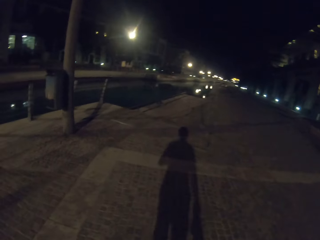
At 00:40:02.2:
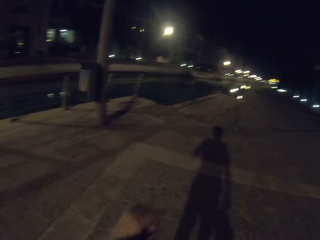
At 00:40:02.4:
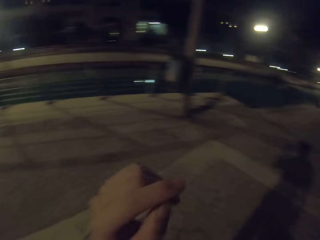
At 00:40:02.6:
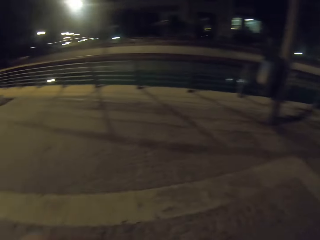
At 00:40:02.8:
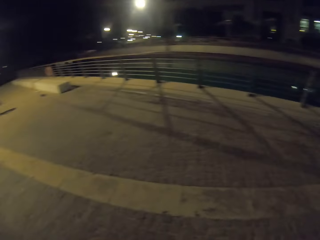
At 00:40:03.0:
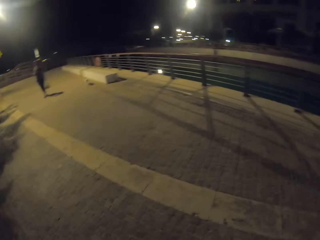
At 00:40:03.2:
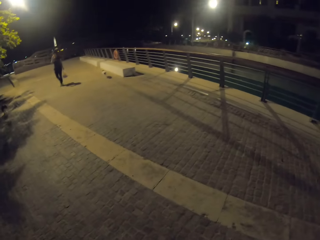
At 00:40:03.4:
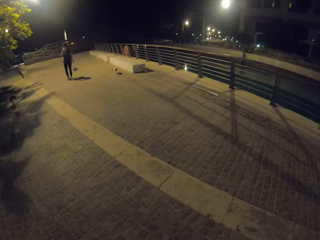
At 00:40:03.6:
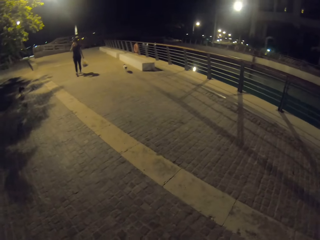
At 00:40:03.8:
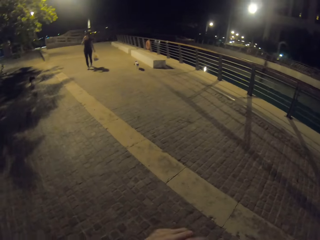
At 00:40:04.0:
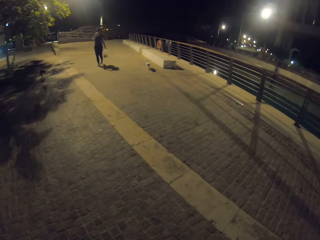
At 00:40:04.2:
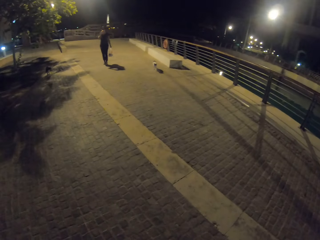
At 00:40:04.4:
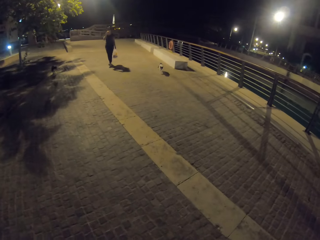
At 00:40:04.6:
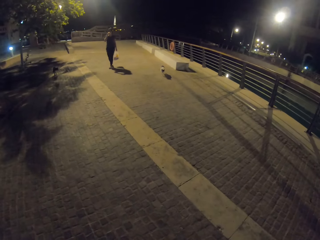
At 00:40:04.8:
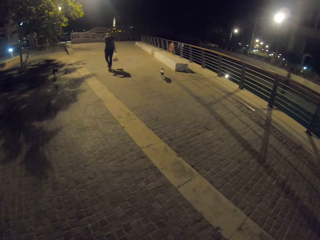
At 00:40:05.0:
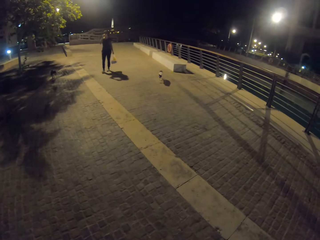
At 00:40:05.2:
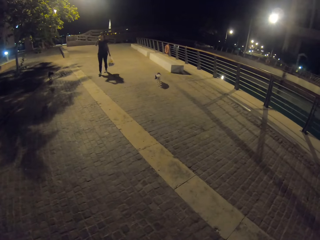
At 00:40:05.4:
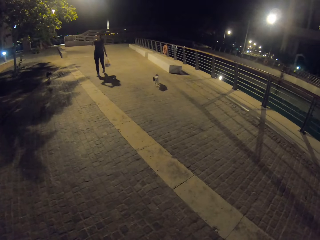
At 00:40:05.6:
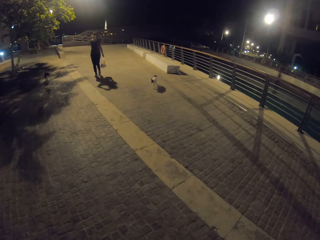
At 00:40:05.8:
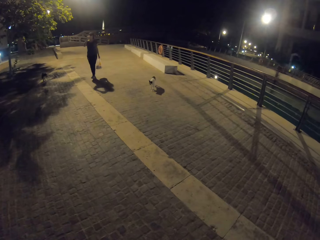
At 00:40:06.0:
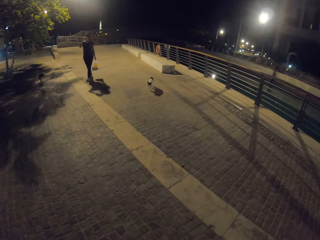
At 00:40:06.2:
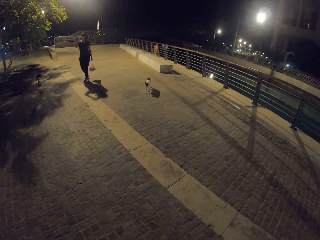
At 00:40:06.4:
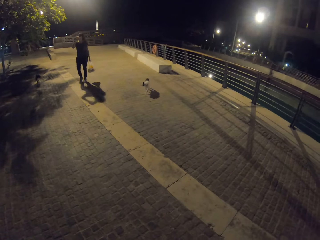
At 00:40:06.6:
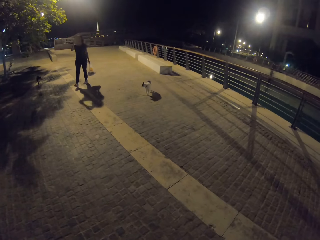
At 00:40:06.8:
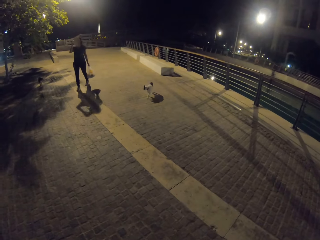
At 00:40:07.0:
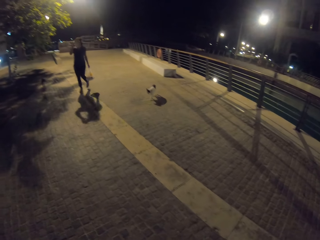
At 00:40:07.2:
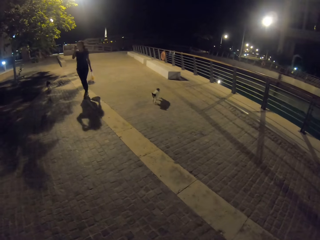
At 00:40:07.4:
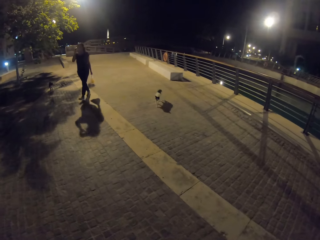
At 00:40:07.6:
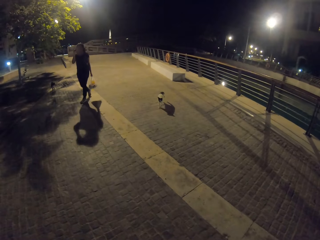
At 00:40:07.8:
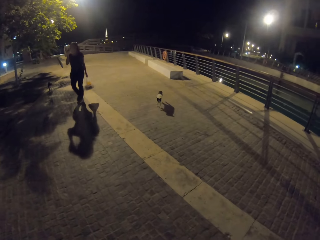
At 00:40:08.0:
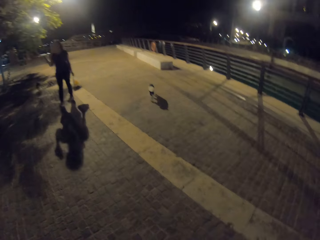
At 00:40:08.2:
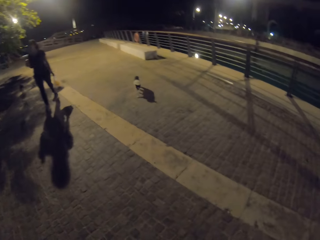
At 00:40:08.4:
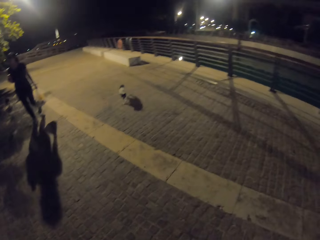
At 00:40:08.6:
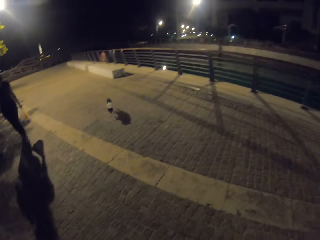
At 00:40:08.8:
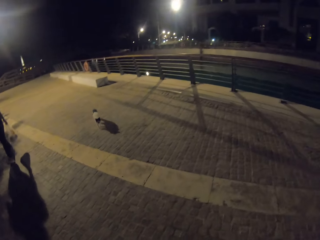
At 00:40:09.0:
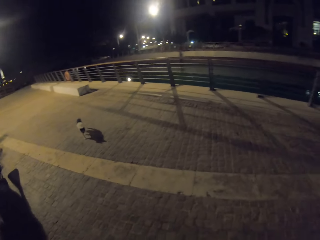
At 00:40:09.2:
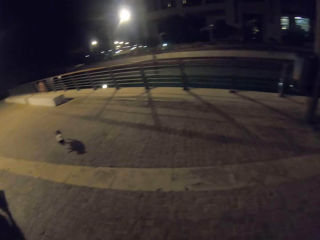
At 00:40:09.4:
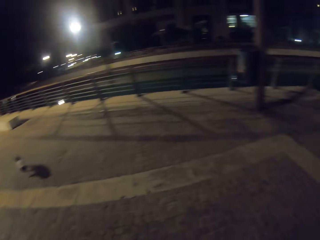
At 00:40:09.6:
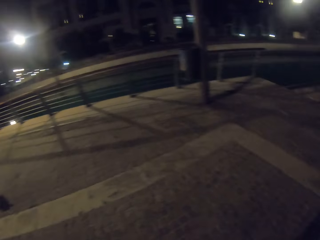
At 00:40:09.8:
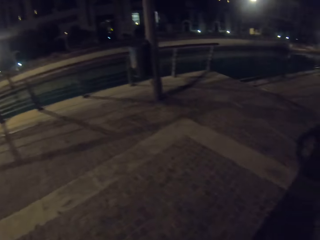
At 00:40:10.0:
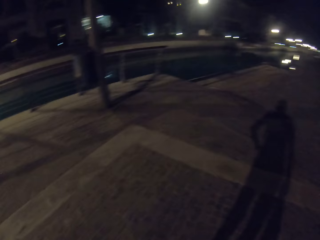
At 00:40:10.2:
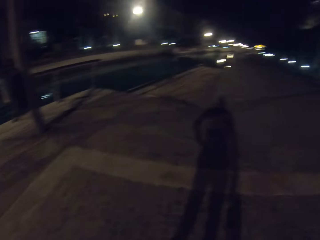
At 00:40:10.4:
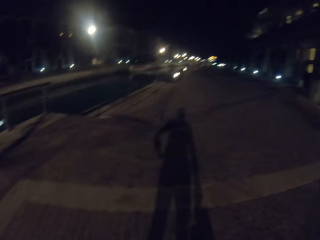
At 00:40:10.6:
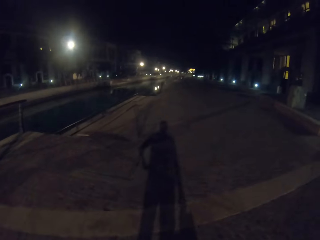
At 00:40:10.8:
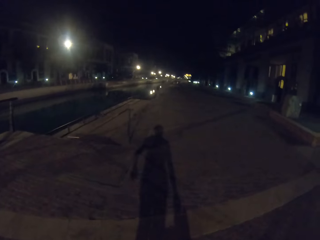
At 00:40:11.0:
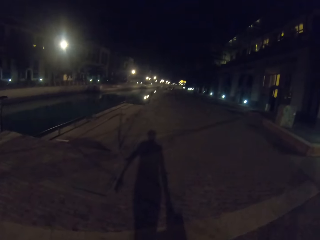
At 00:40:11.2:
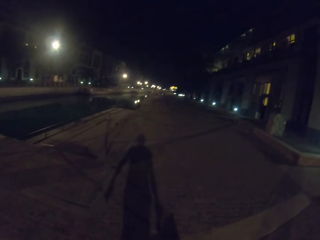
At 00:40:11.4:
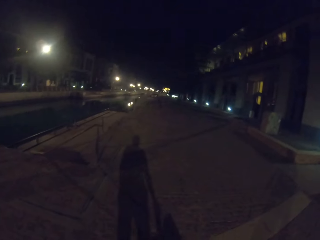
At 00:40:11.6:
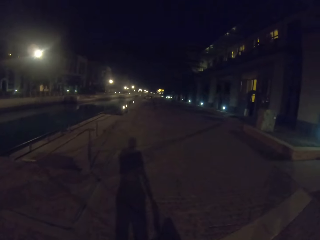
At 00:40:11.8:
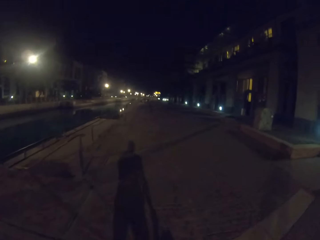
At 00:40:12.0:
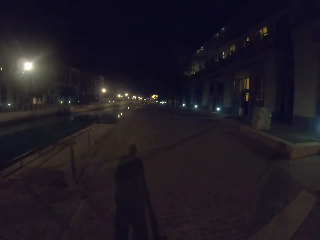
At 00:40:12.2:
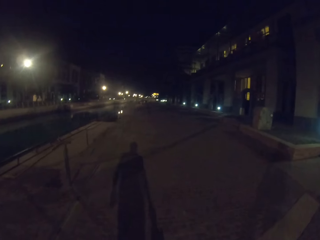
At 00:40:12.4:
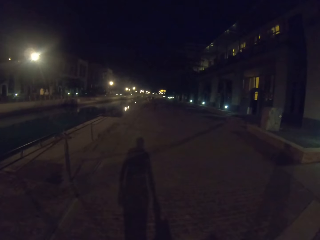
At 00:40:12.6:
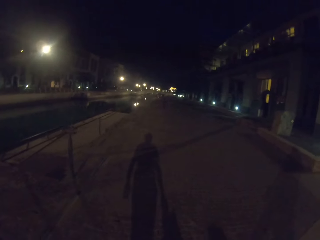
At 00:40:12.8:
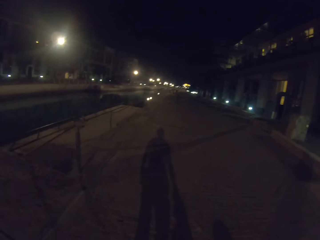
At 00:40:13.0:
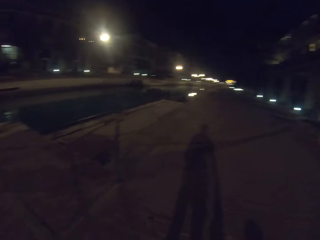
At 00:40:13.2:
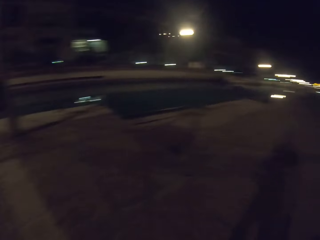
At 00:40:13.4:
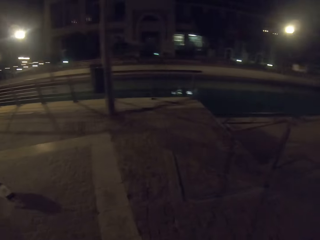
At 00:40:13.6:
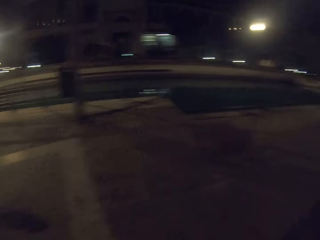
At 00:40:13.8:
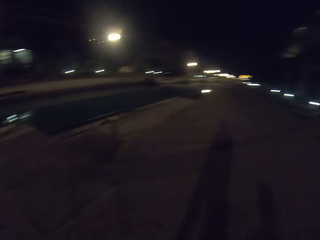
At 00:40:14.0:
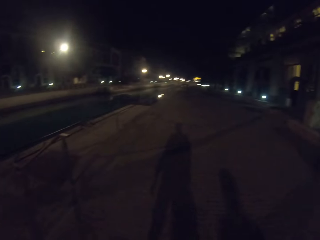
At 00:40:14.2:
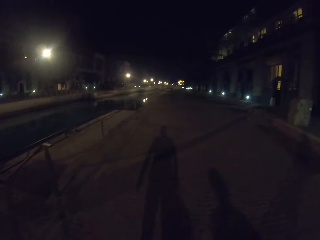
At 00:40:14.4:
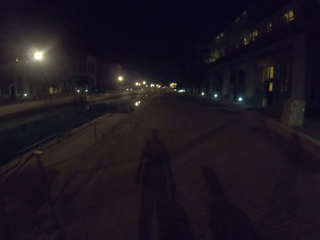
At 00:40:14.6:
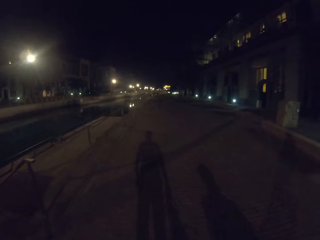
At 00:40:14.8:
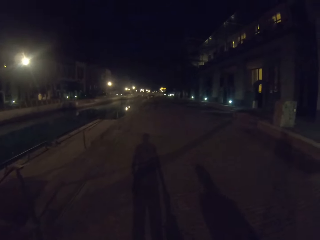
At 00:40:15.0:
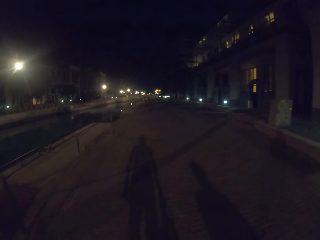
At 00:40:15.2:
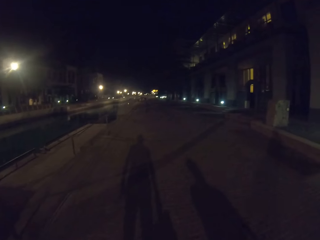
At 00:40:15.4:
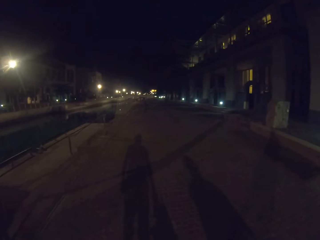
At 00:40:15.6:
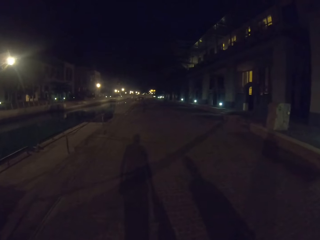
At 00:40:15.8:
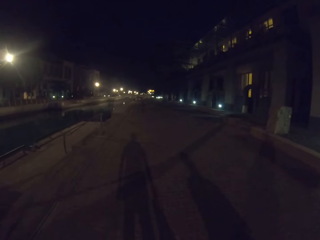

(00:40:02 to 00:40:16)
The camera wearer turns. A lady walks down the road. The camera wearer turns. They walk down the street. They look around.

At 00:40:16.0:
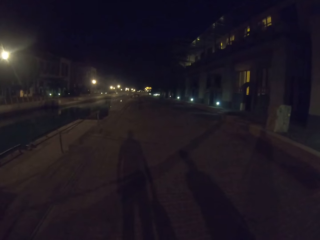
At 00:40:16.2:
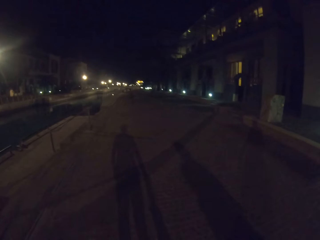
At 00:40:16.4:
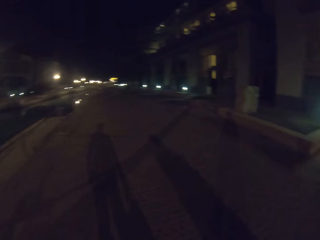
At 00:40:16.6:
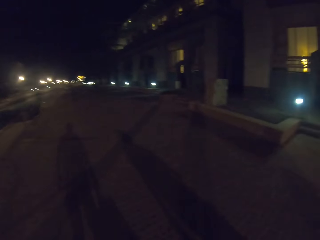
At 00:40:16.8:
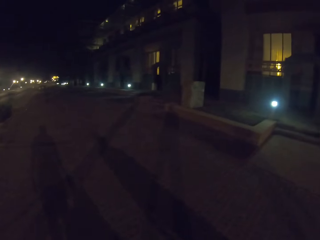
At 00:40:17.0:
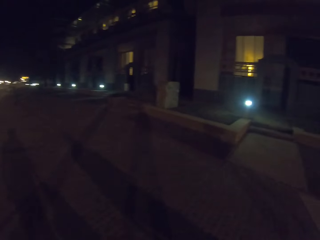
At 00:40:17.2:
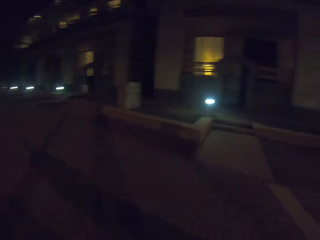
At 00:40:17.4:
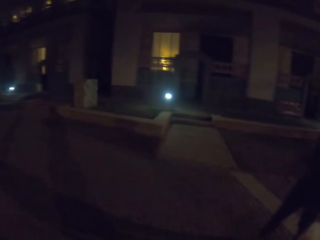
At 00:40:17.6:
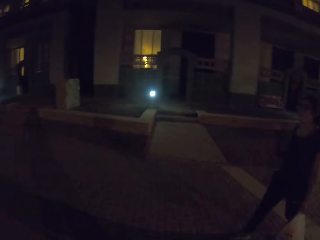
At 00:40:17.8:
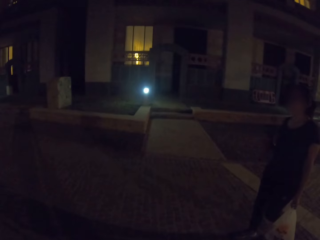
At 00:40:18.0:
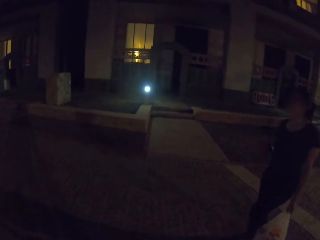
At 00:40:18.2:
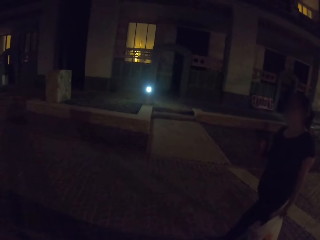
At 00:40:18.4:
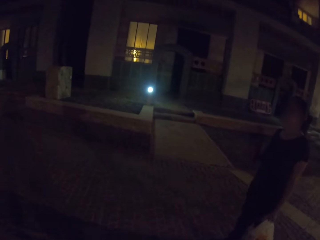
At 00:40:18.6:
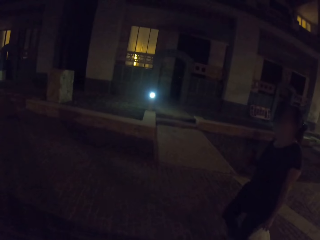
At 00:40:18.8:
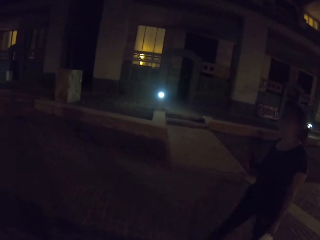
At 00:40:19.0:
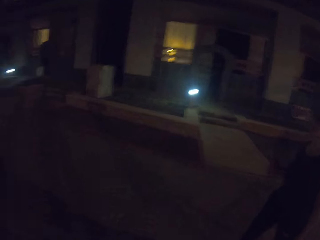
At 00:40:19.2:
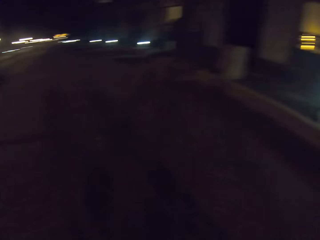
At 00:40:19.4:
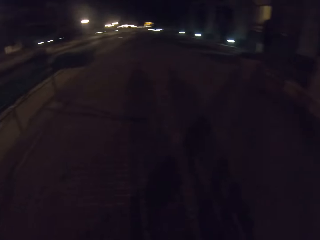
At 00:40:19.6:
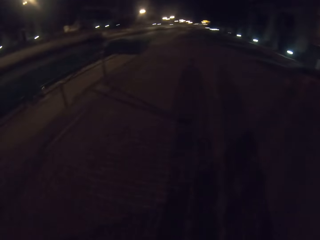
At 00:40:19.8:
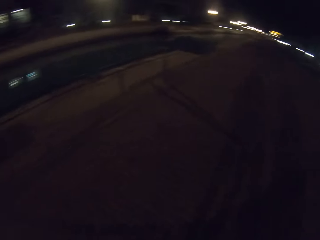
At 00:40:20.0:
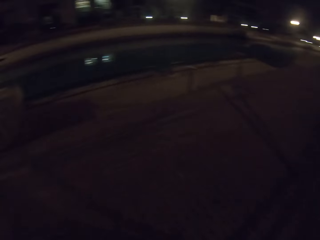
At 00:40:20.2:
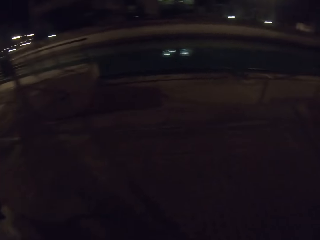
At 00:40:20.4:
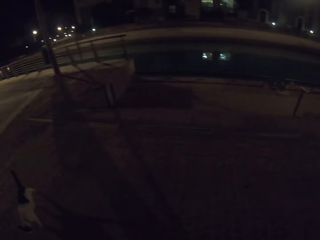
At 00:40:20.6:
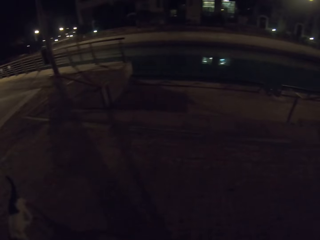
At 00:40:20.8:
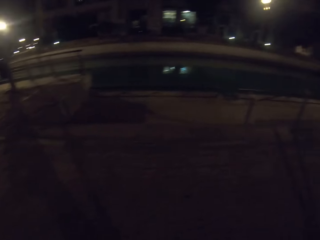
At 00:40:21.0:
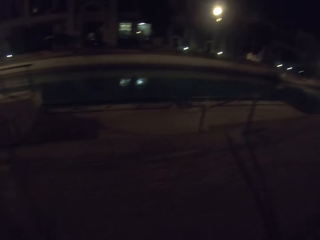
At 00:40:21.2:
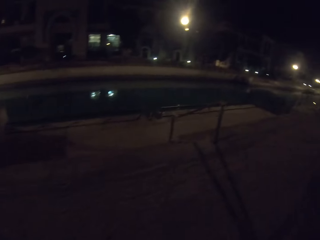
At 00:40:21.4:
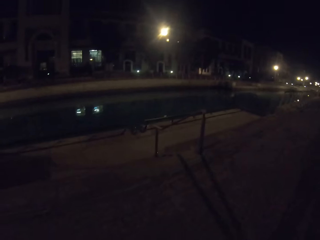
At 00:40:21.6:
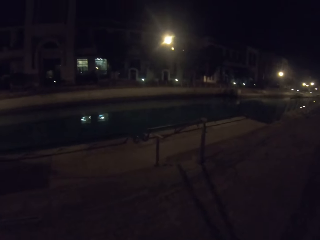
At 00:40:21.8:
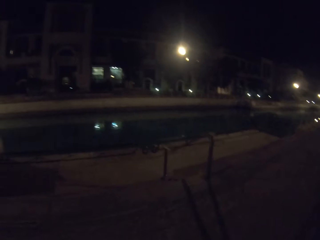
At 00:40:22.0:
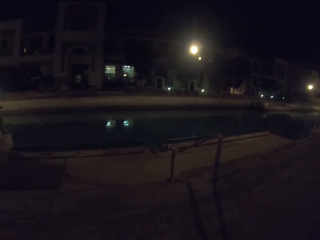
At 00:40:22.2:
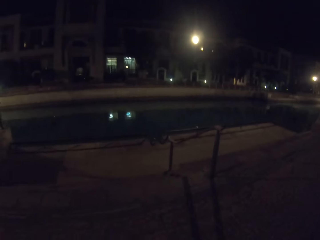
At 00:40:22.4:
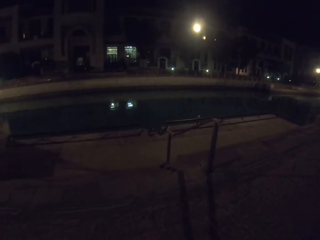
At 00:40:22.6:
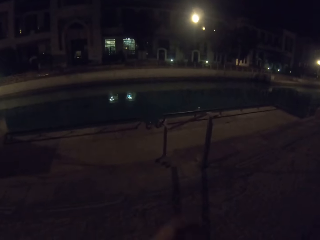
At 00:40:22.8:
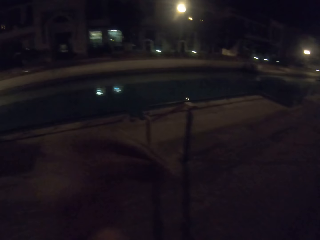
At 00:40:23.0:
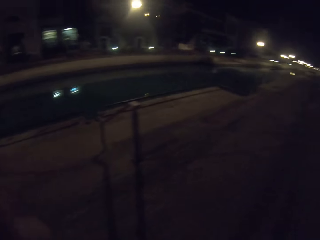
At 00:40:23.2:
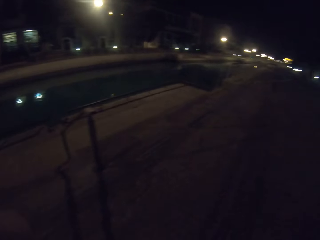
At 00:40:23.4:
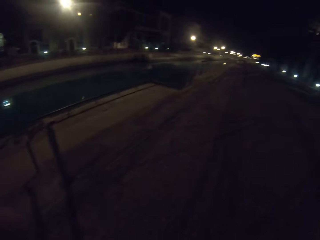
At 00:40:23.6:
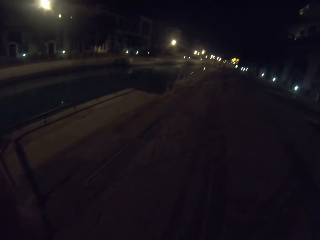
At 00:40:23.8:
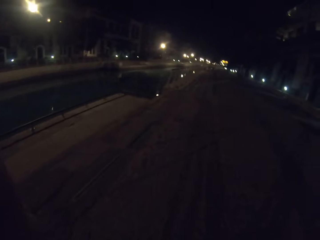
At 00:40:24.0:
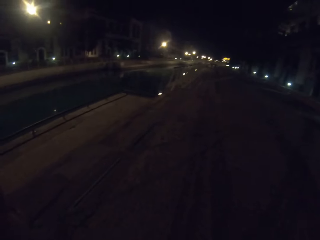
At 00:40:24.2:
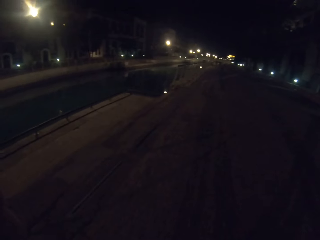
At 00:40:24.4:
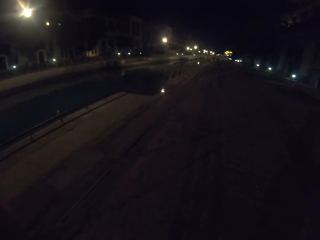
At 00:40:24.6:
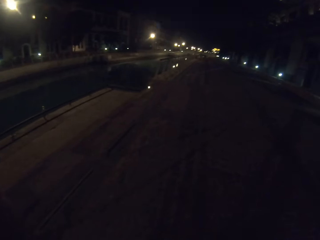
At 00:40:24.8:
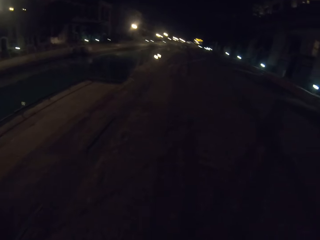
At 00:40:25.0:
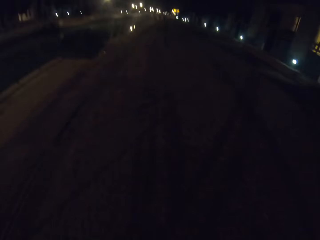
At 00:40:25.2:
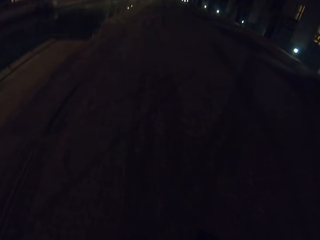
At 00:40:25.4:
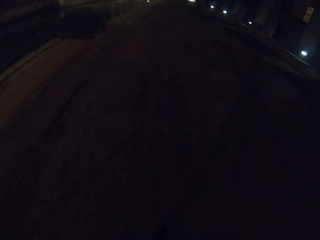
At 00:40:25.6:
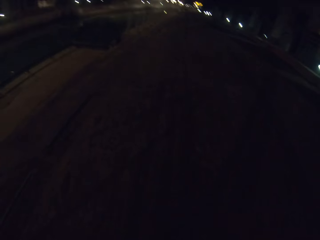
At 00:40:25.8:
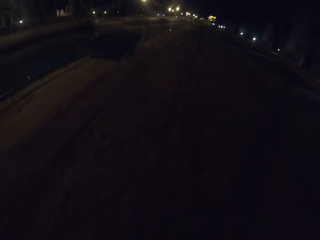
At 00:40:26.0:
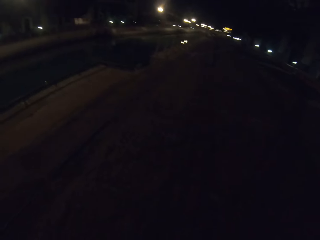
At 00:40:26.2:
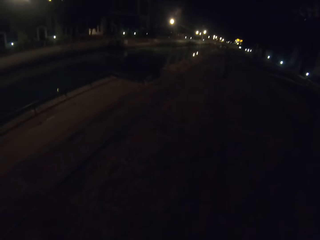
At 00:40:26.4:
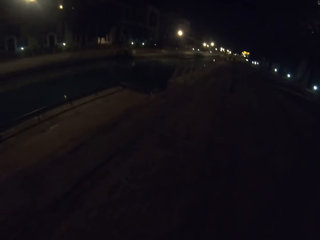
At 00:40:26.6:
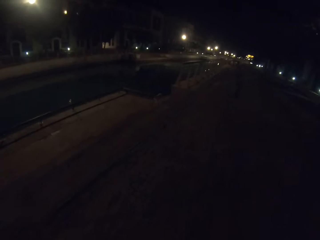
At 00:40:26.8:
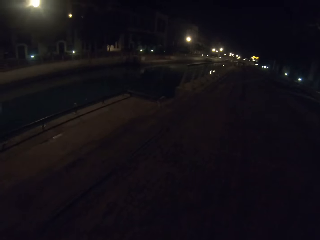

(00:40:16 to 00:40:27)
The camera wearer interacts with a lady. They look around.
